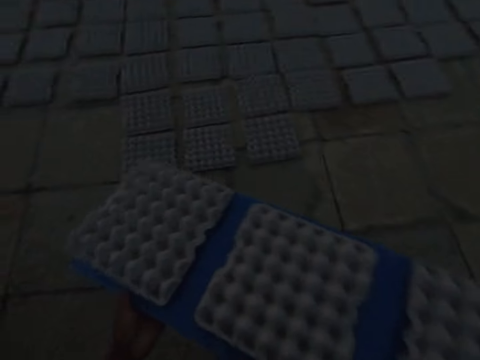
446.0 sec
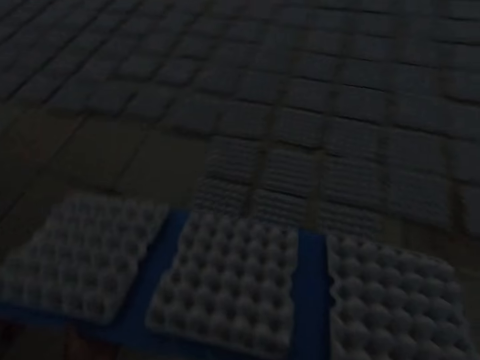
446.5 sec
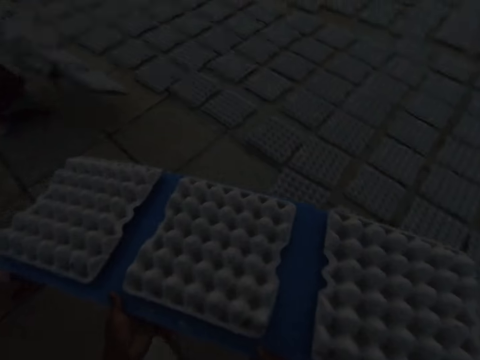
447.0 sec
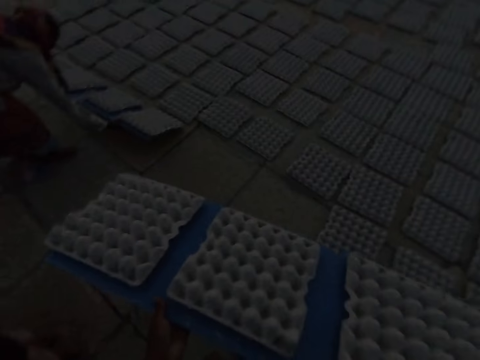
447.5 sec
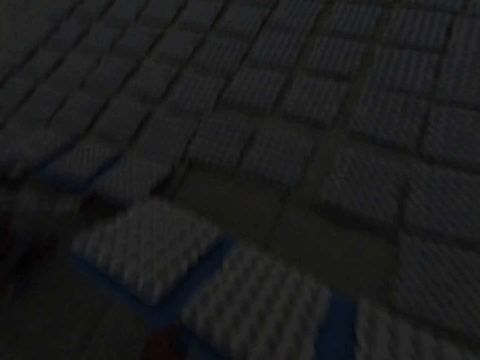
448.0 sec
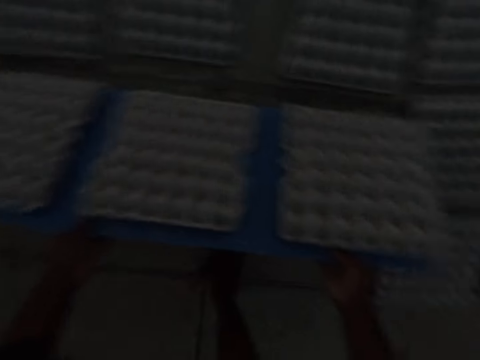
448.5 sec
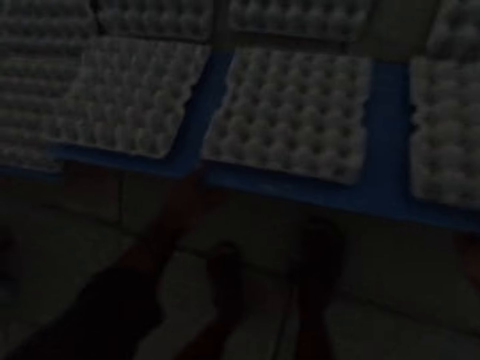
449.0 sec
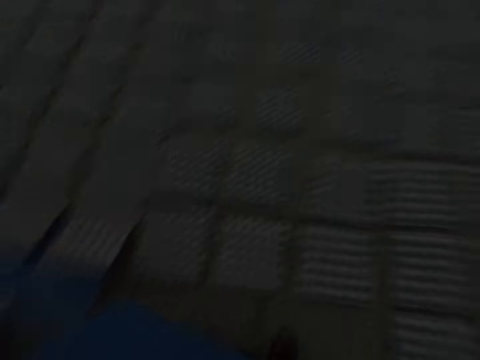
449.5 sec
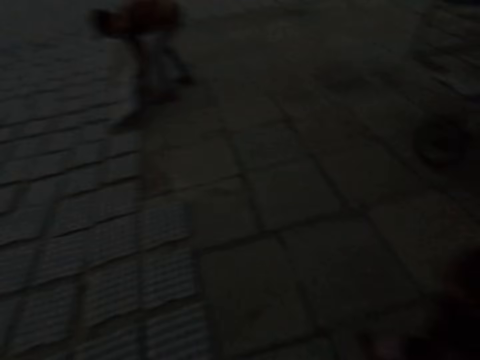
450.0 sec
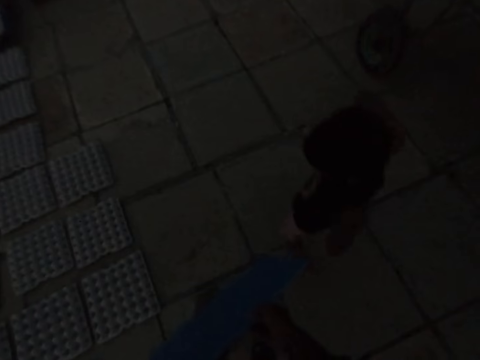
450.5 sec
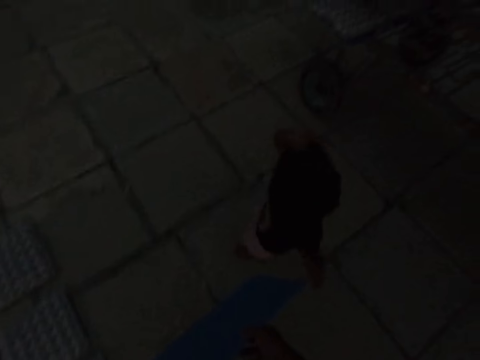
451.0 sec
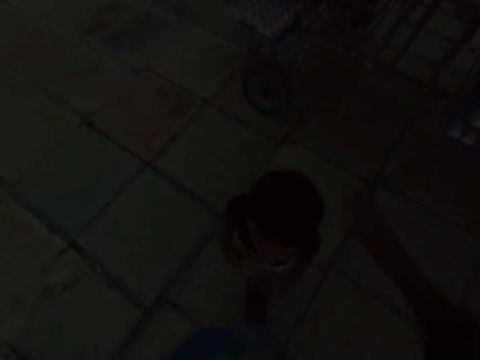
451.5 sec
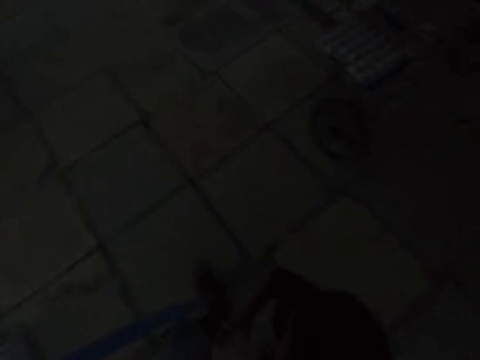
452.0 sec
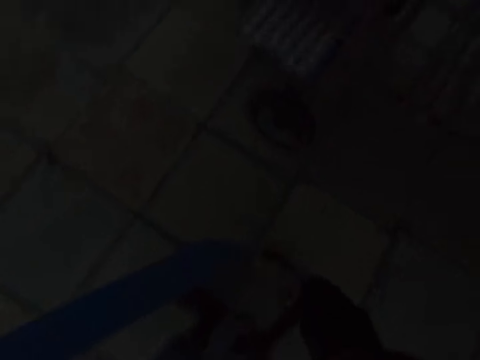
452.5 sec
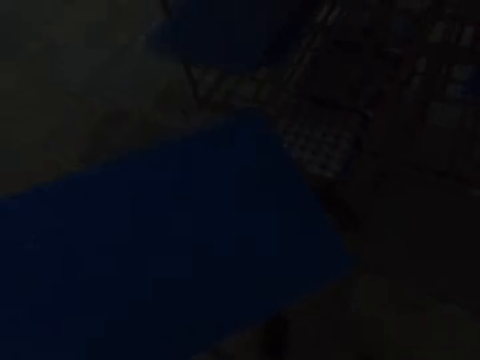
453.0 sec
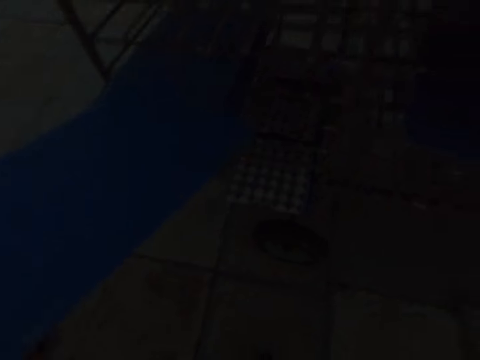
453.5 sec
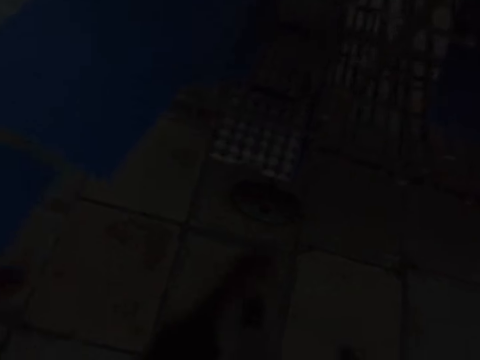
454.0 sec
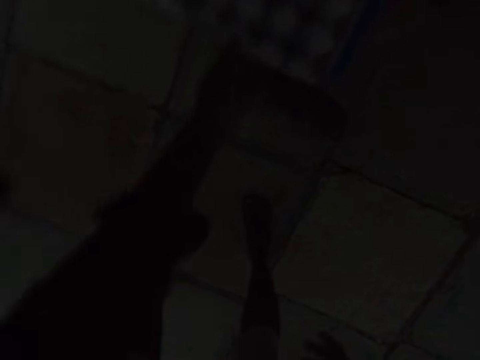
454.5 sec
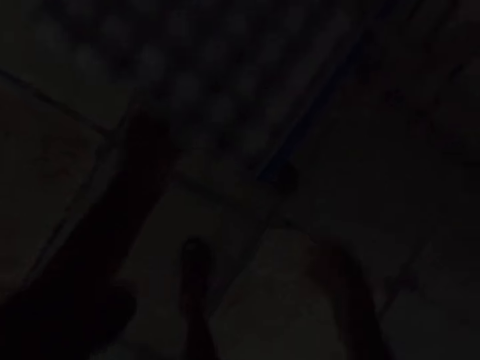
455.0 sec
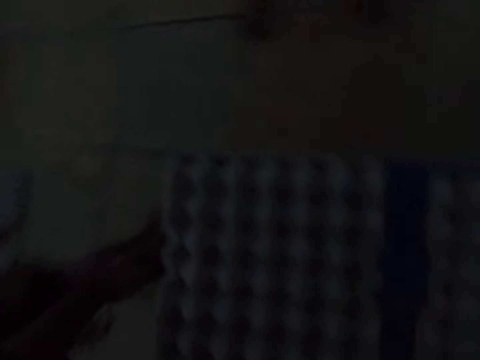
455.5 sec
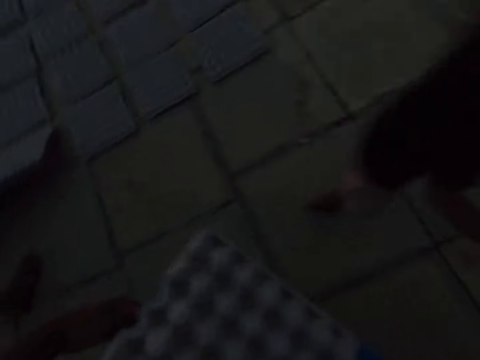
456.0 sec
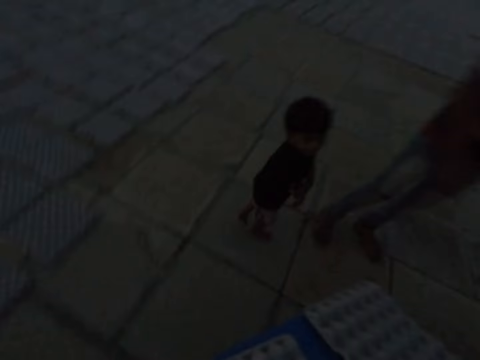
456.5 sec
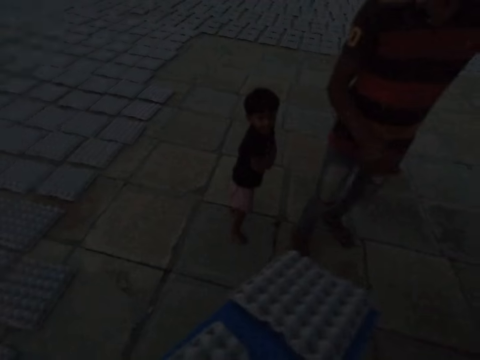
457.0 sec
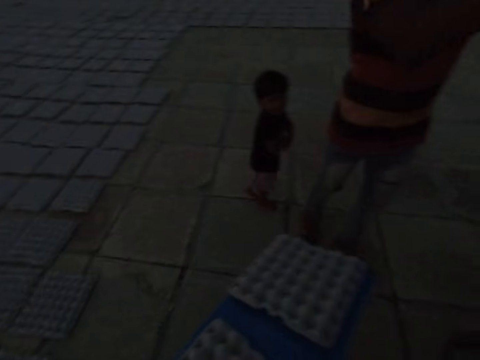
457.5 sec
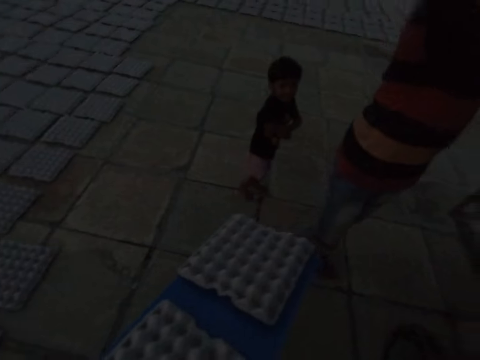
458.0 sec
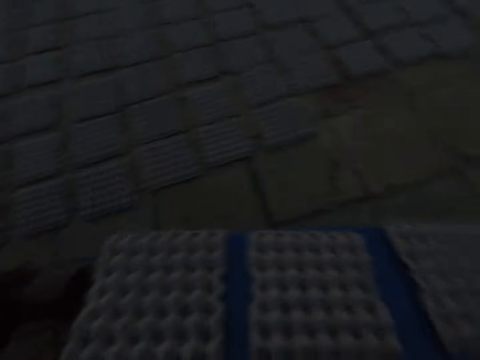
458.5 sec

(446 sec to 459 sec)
The woman drops egg trays on the ground from a board in her hands. The camera wearer drops the egg trays on the ground from the board in both hands. The man drops egg trays on the ground from a board in both hands. The camera wearer interacts with the boy. He touches the boy's head with his right hand. He puts the board into the shelf trolley with his left hand. He pulls out a board of egg trays from the shelf trolley with his left hand.

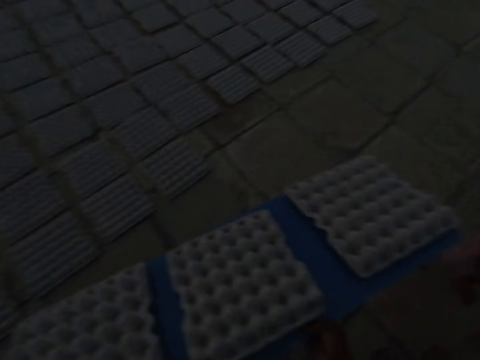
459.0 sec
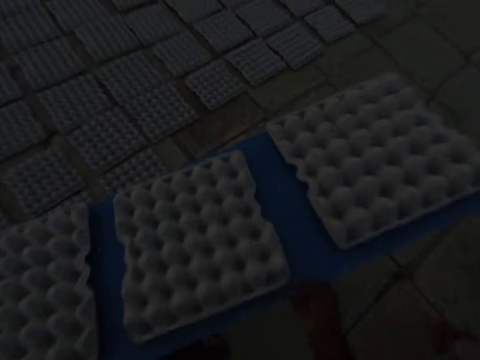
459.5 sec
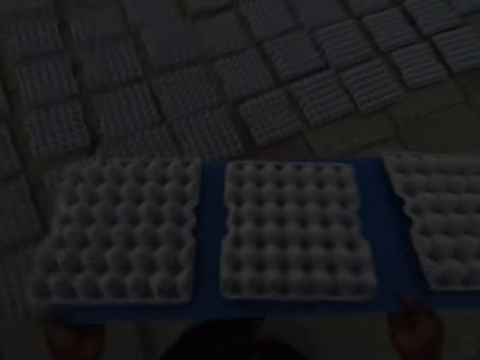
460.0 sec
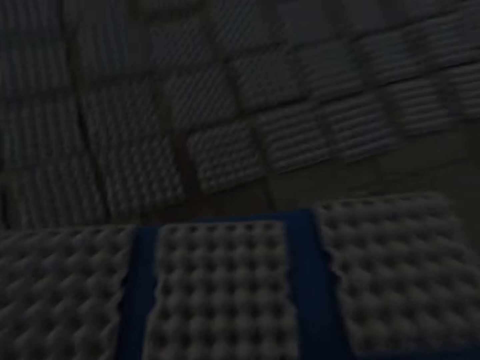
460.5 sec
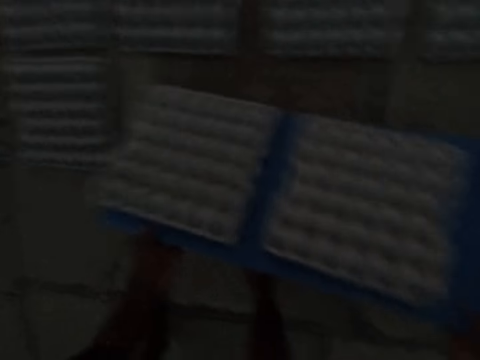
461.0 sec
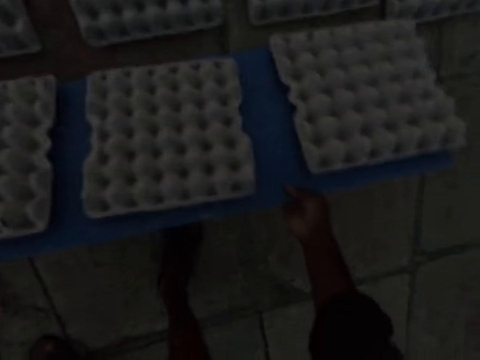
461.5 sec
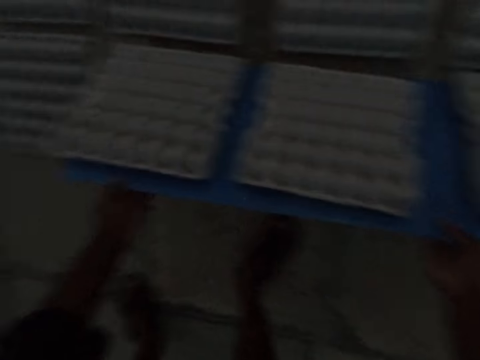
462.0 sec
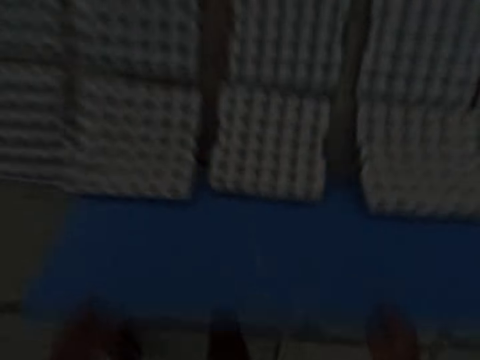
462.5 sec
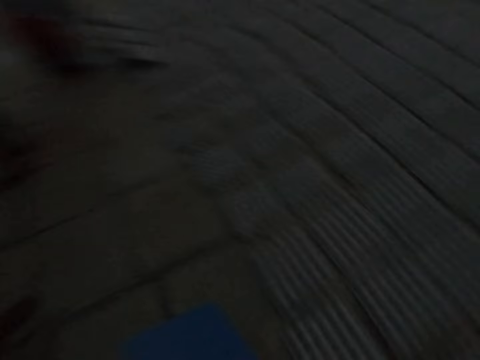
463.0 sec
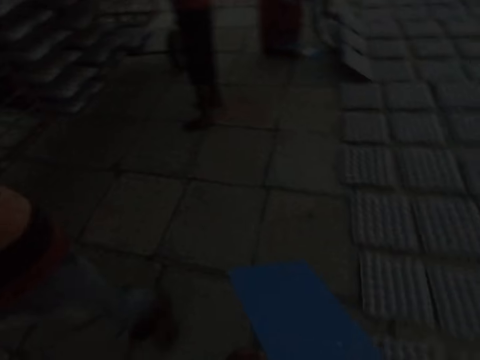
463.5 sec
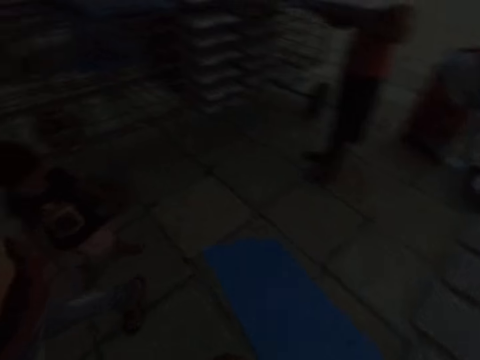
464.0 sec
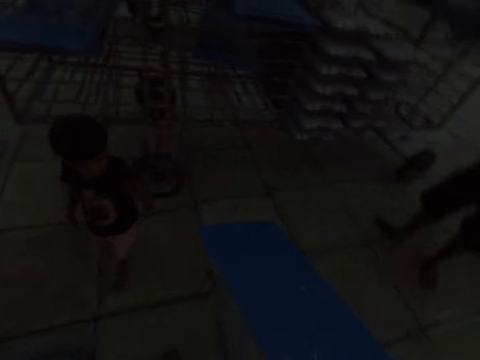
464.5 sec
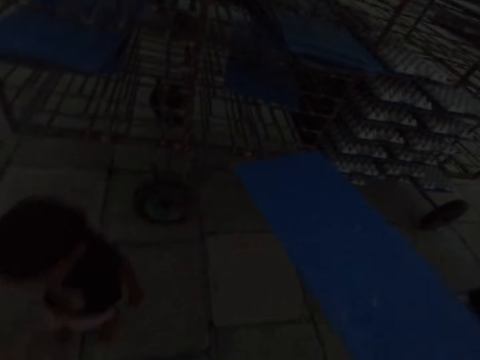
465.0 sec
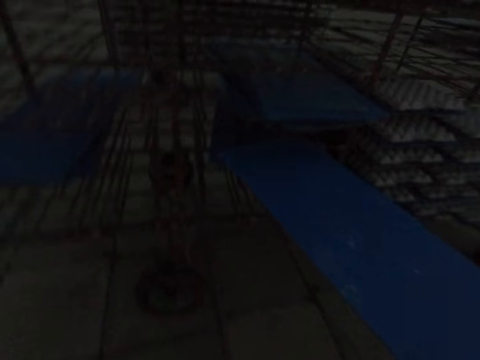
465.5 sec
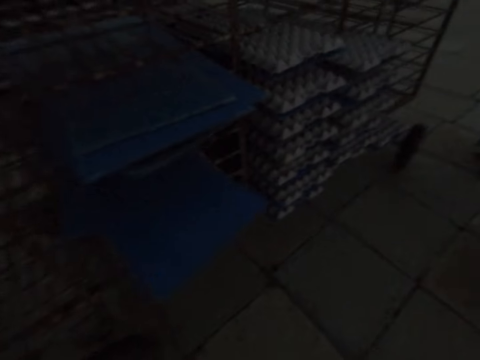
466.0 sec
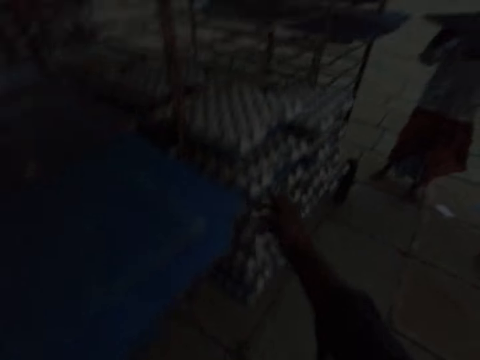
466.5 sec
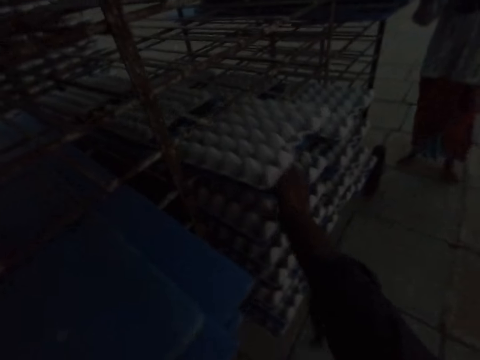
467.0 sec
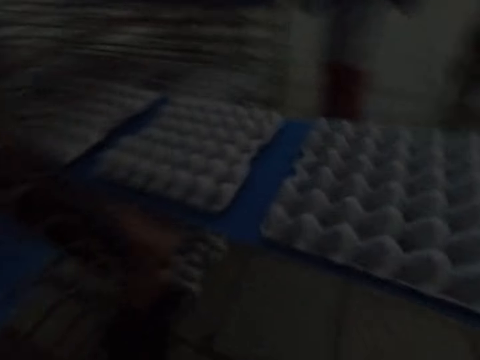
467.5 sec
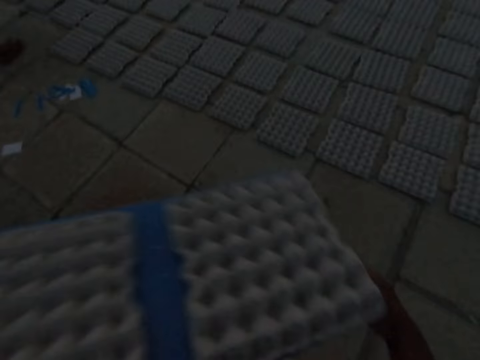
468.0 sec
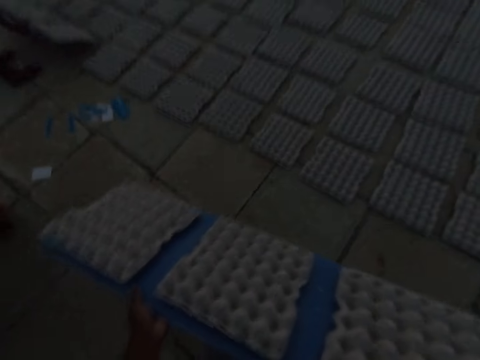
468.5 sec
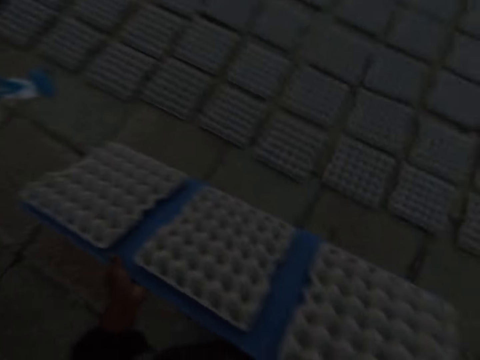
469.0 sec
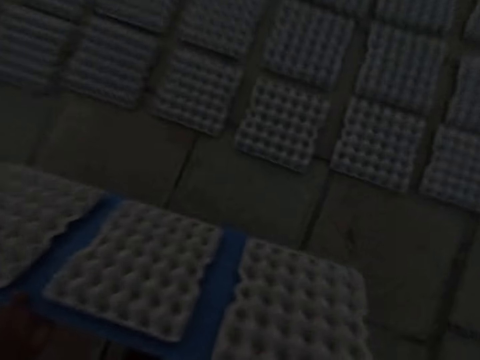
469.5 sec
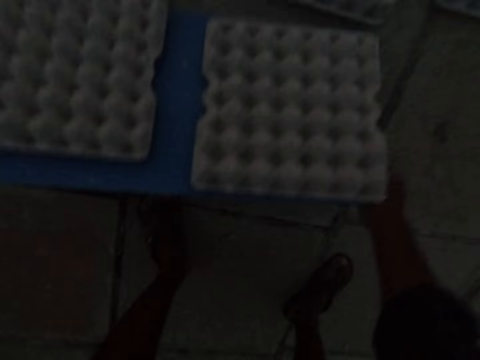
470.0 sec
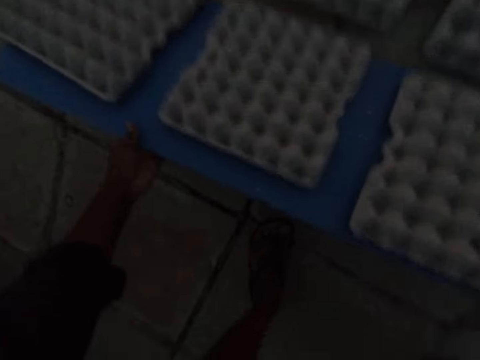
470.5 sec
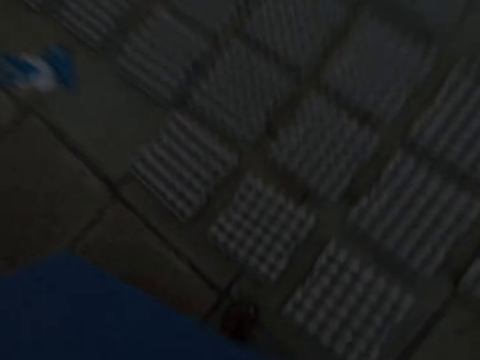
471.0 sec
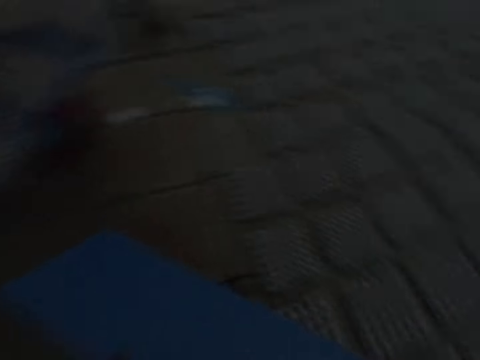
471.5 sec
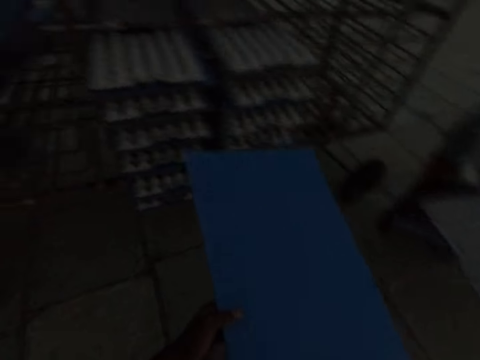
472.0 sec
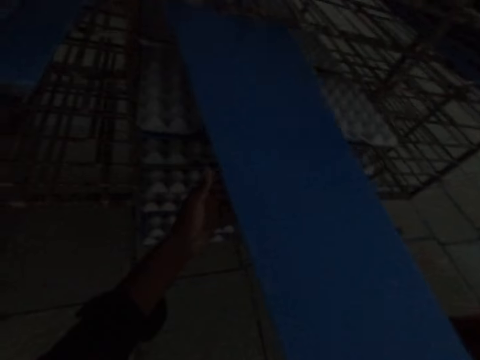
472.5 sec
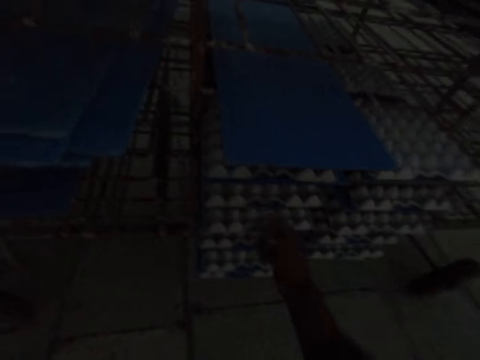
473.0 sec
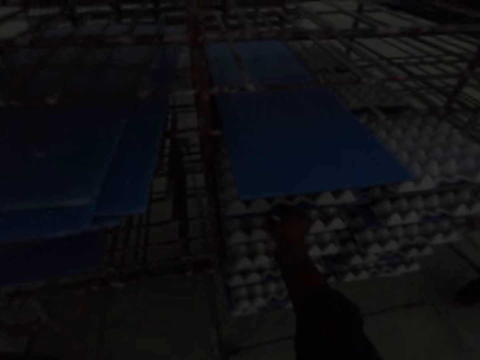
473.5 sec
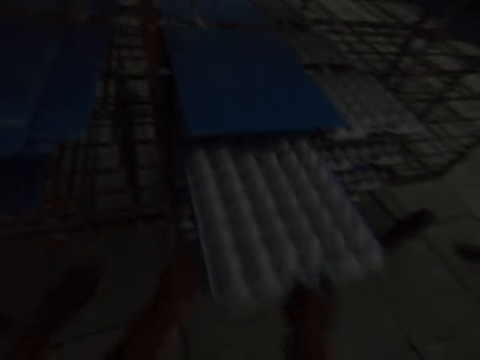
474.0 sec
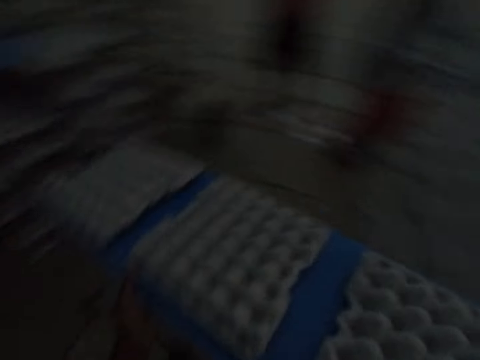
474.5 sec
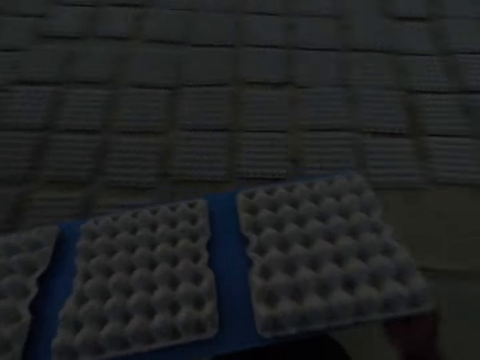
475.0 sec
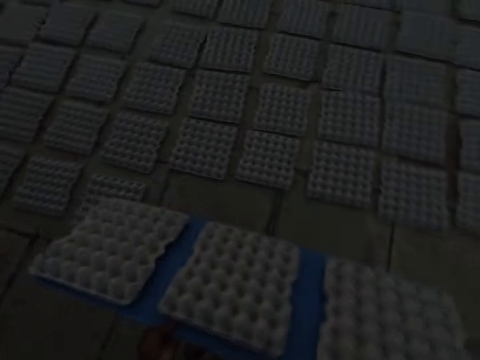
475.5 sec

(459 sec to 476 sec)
The camera wearer drops the egg trays on the ground from the board in both hands. The woman drops egg trays on the ground from a board in her hands. The camera wearer puts the board into the shelf trolley with his right hand. He pulls out a board of egg trays from the shelf trolley with his left hand. The man drops egg trays on the ground from a board in his hands. The camera wearer drops the egg trays on the ground from the board in both hands. The woman carries a board of egg trays in both hands. The camera wearer puts the board into the shelf trolley with both hands. He pulls out a board of egg trays from the shelf trolley with his right hand and holds the board with his left hand. He drops the egg trays on the floor.
